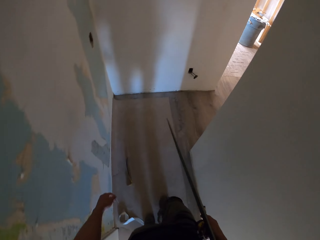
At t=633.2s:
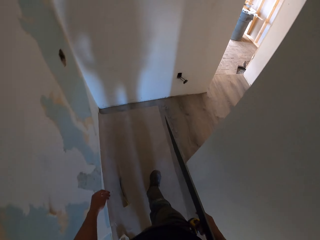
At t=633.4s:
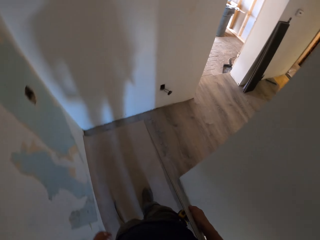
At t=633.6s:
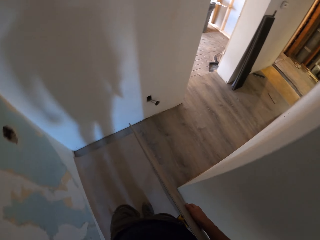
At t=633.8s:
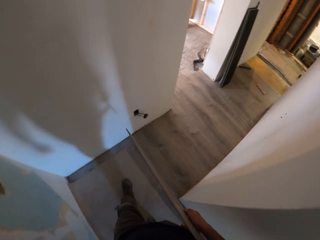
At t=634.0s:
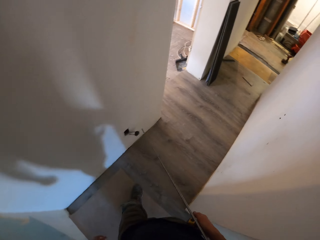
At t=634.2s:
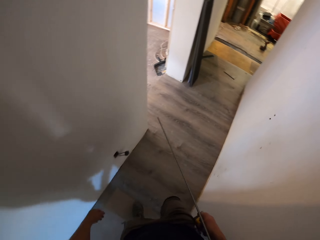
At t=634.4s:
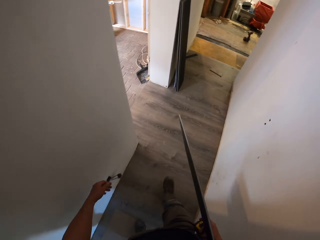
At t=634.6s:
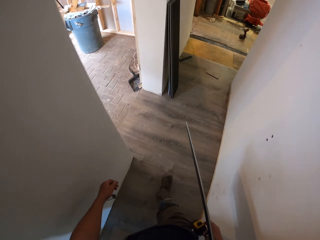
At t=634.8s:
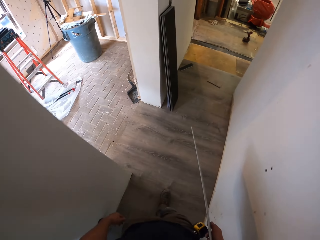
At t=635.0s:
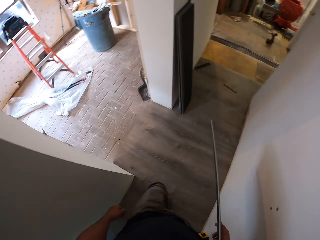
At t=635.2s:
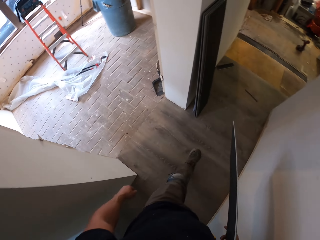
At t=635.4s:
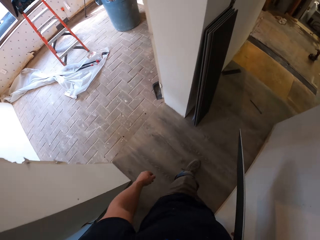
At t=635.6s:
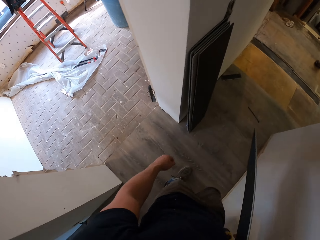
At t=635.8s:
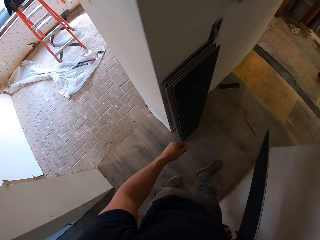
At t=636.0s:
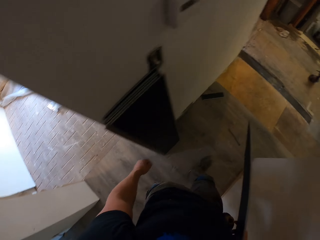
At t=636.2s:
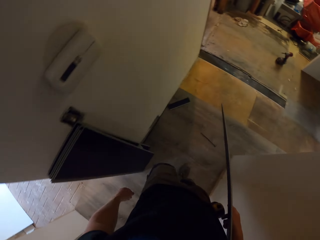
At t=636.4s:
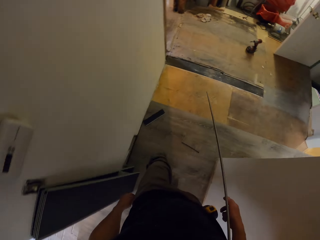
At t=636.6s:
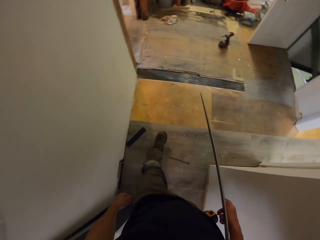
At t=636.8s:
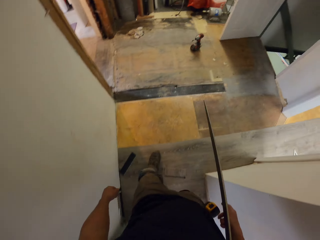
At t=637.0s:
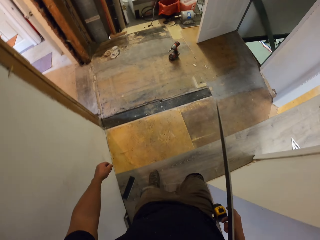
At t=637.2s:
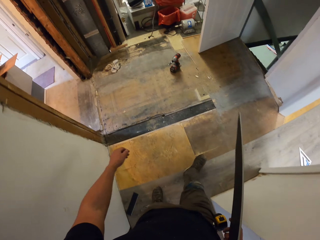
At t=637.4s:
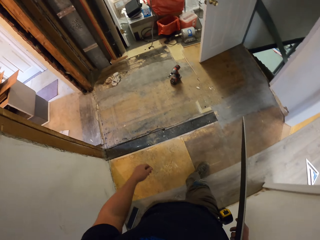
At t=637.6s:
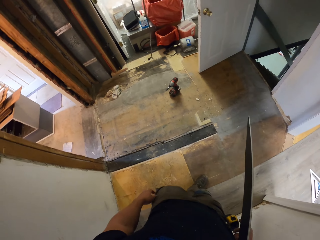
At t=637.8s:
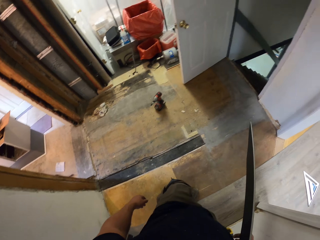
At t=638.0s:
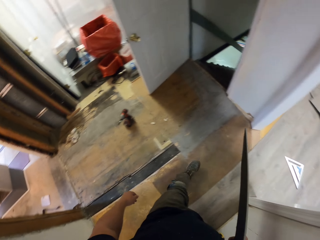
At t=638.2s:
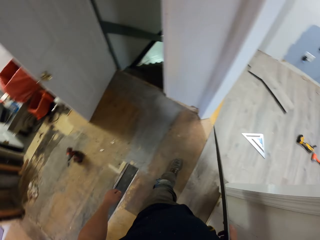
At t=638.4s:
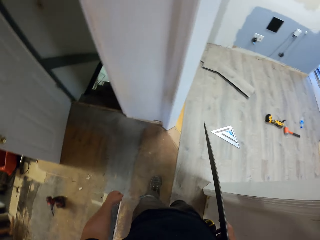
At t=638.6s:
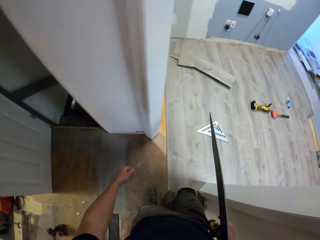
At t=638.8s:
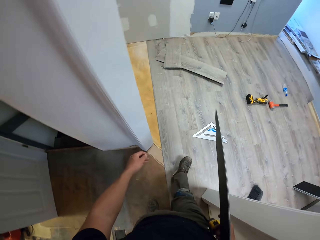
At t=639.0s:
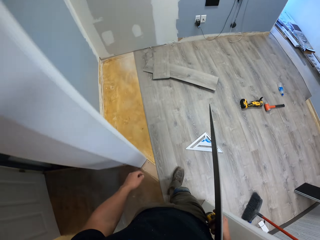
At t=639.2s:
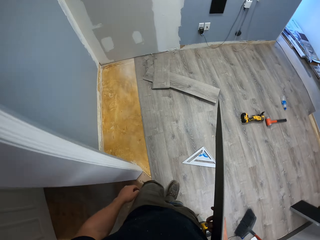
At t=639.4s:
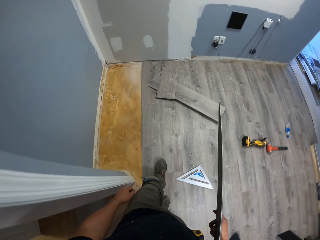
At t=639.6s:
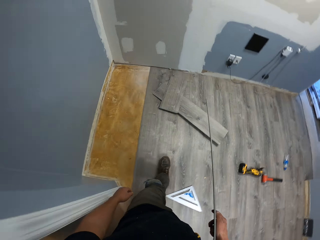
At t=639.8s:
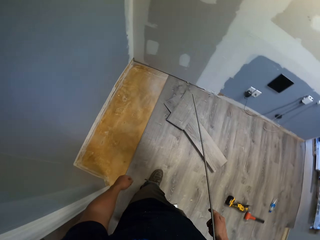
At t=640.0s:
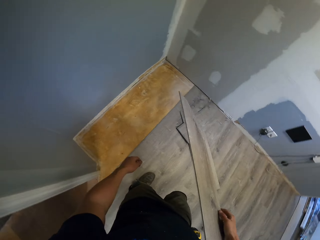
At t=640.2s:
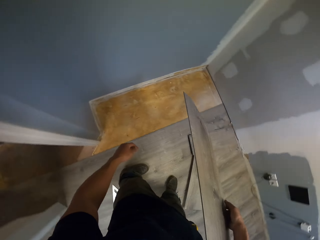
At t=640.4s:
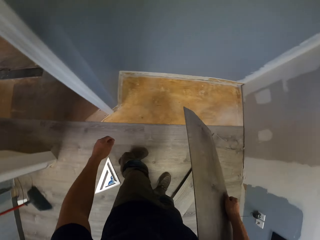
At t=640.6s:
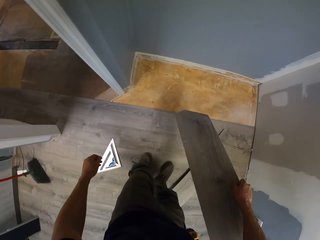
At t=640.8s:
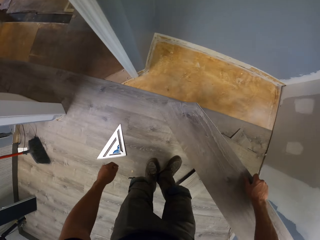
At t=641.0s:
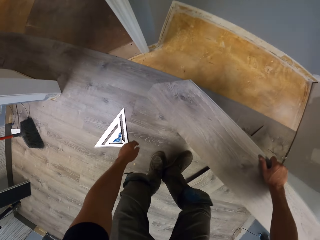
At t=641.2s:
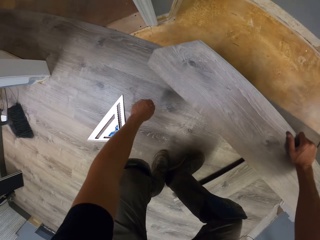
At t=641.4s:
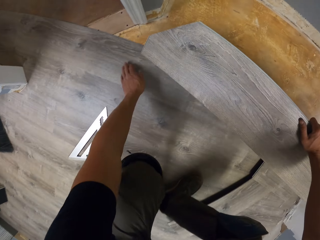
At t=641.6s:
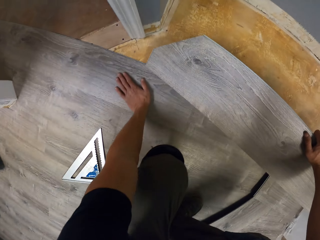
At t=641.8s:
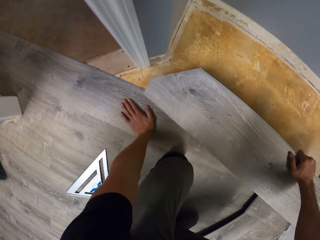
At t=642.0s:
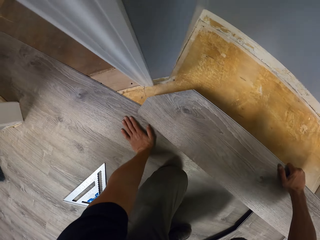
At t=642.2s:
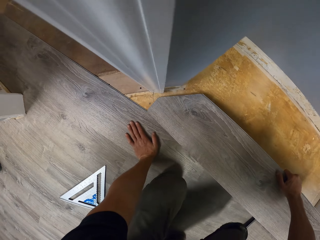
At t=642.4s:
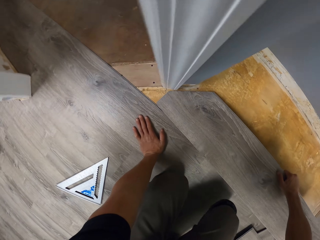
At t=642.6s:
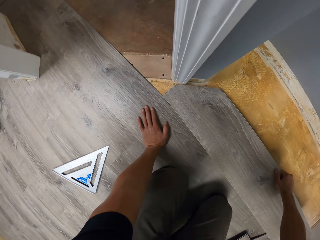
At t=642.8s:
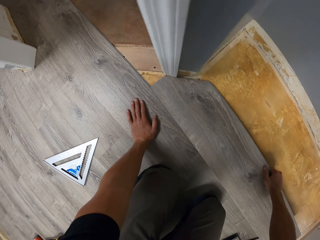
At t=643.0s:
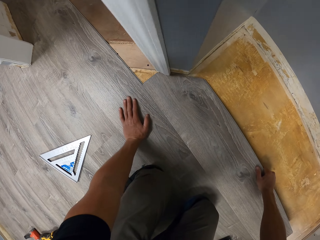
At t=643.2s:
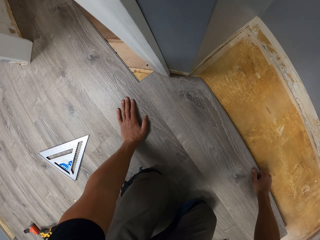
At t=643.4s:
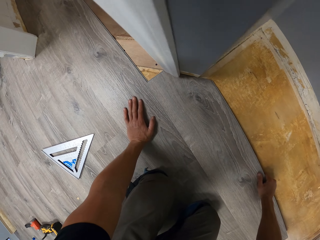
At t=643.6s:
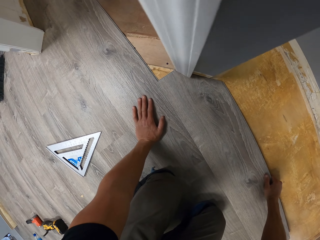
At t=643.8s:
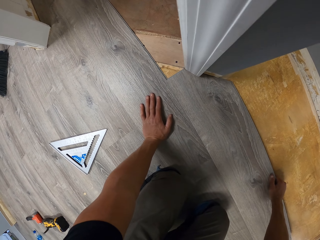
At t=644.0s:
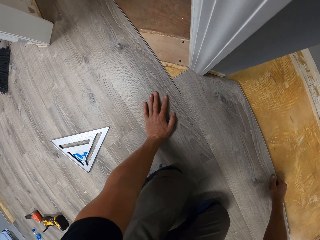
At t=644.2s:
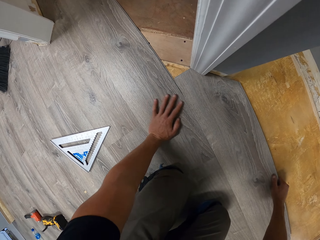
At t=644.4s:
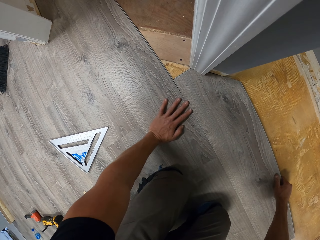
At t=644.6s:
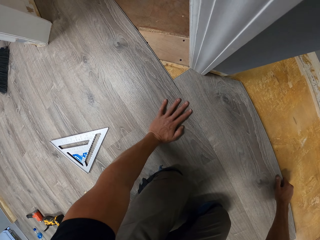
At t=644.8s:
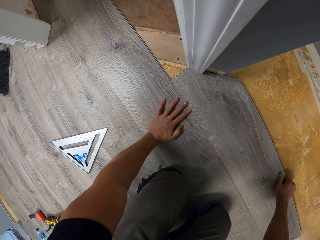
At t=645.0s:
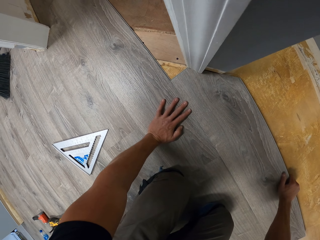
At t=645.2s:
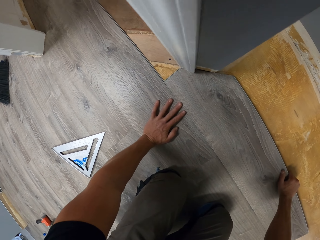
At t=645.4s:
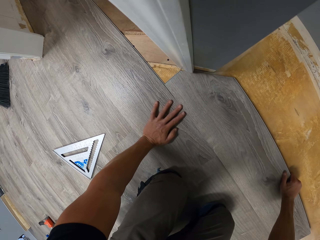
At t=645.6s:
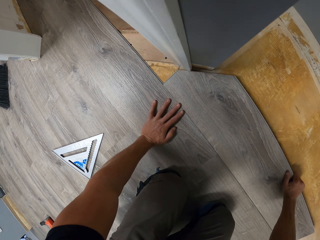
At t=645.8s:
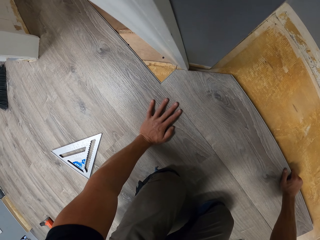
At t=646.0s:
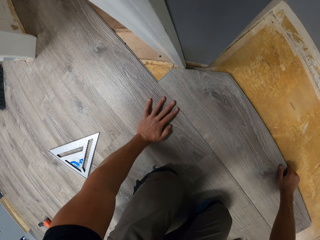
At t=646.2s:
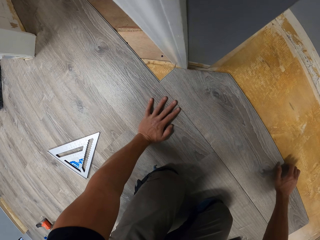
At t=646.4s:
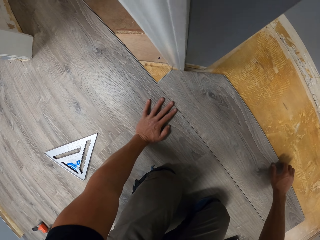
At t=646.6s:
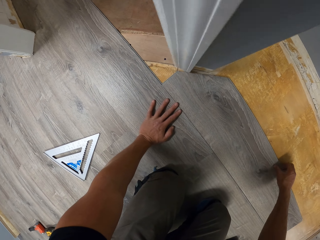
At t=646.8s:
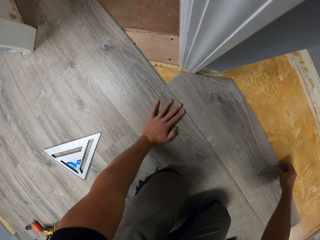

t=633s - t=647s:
The camera wearer swings both hands. They lean the left hand on the floor. They swing the right hand. They fit the wood tile on the floor.

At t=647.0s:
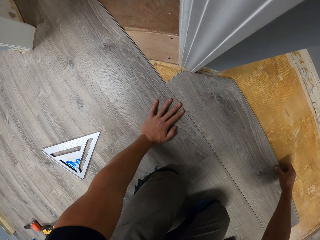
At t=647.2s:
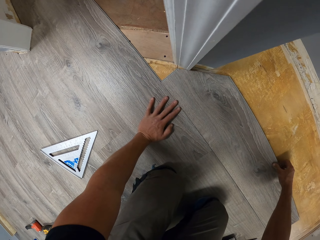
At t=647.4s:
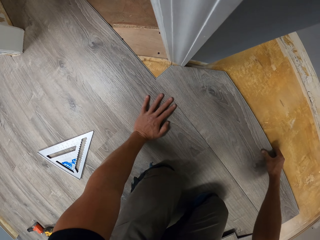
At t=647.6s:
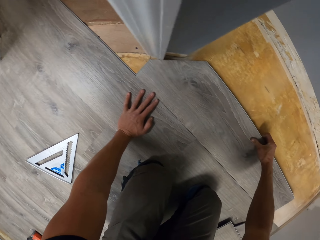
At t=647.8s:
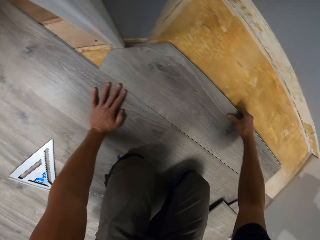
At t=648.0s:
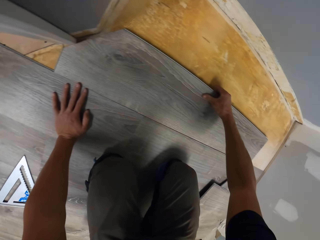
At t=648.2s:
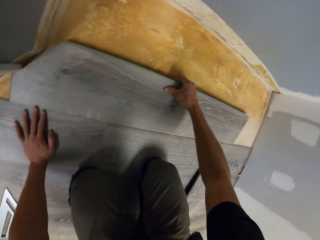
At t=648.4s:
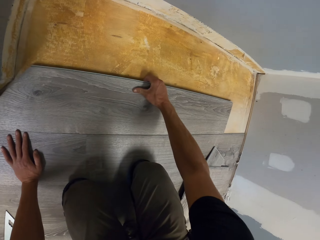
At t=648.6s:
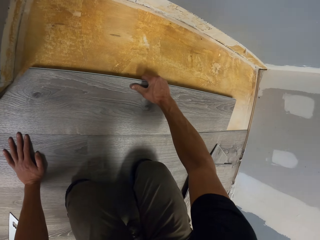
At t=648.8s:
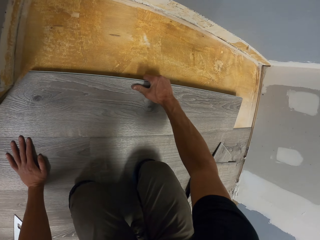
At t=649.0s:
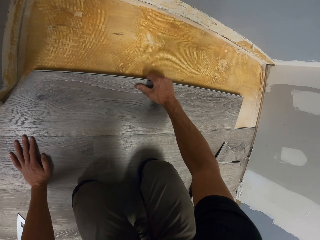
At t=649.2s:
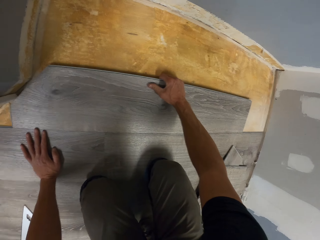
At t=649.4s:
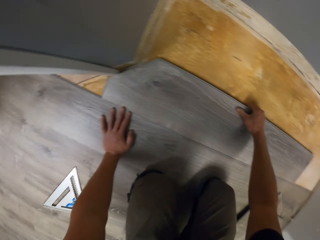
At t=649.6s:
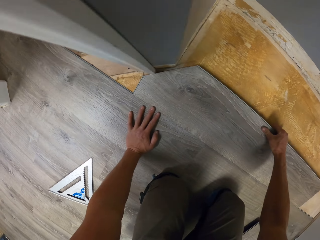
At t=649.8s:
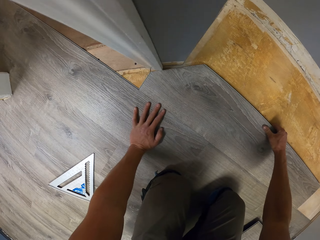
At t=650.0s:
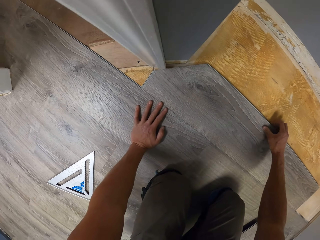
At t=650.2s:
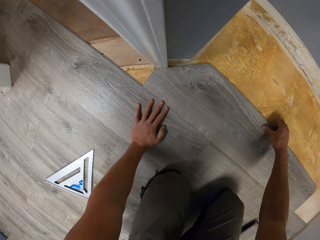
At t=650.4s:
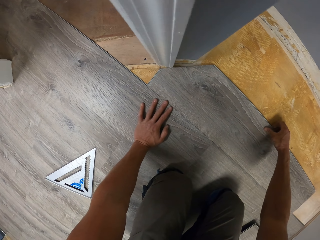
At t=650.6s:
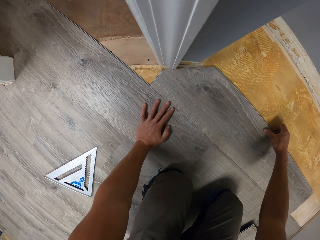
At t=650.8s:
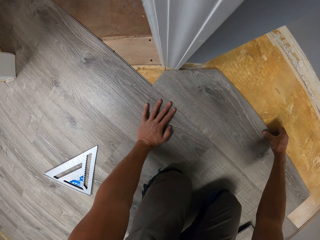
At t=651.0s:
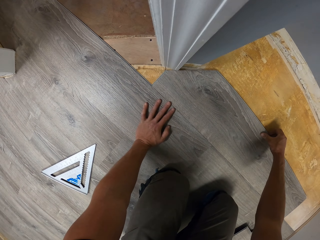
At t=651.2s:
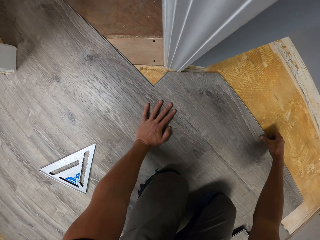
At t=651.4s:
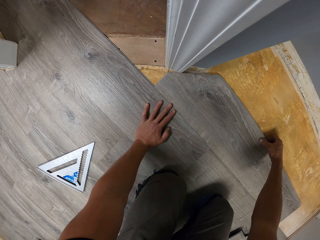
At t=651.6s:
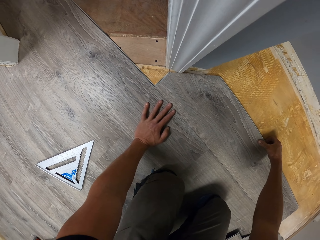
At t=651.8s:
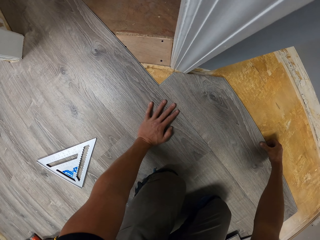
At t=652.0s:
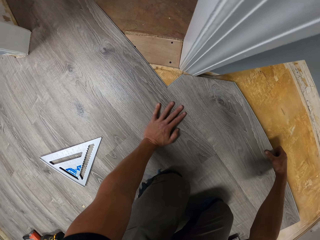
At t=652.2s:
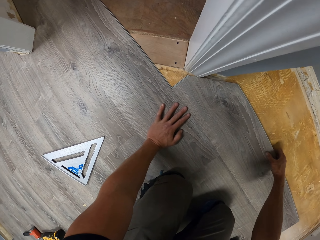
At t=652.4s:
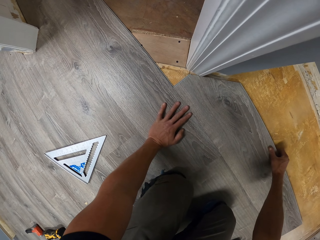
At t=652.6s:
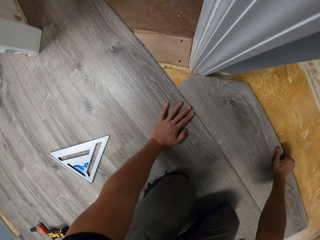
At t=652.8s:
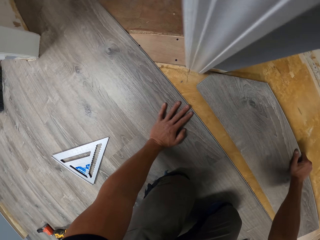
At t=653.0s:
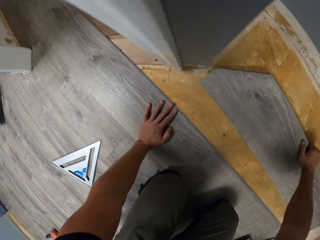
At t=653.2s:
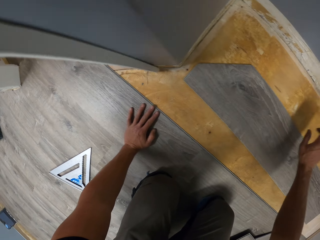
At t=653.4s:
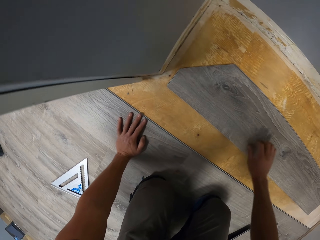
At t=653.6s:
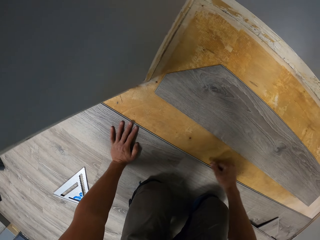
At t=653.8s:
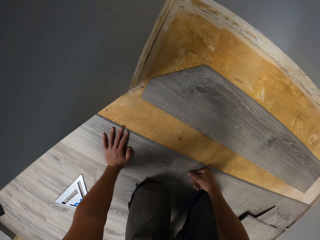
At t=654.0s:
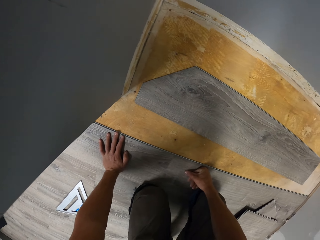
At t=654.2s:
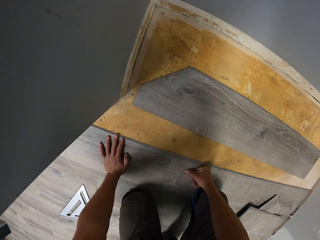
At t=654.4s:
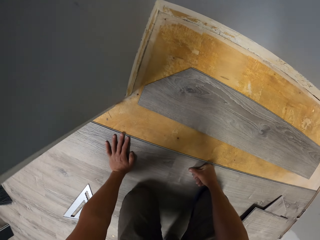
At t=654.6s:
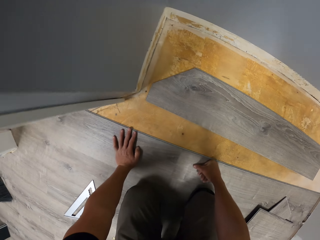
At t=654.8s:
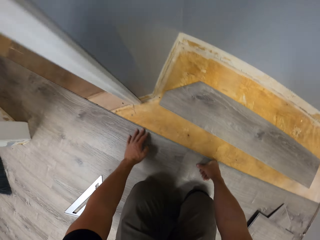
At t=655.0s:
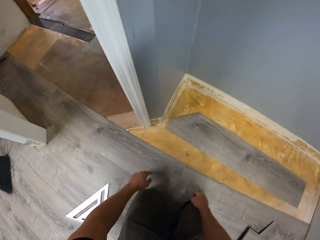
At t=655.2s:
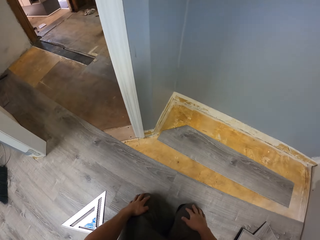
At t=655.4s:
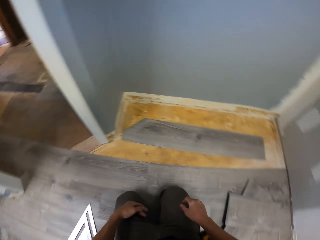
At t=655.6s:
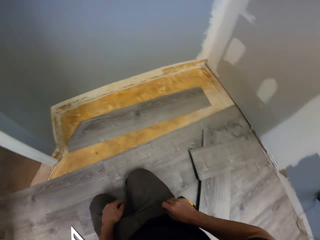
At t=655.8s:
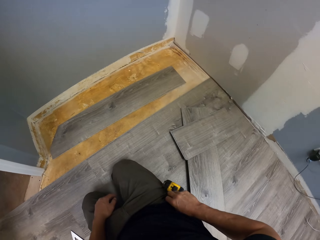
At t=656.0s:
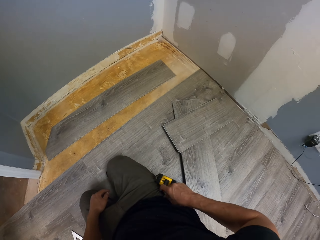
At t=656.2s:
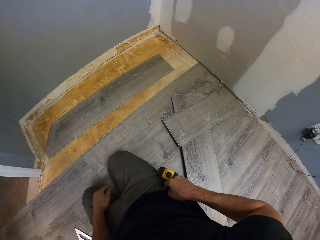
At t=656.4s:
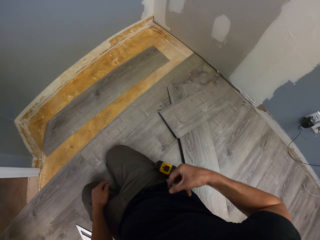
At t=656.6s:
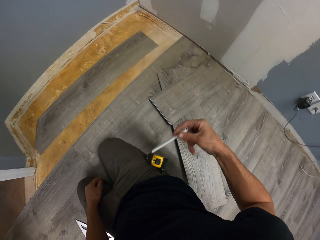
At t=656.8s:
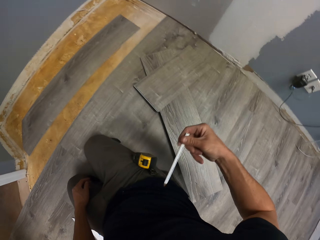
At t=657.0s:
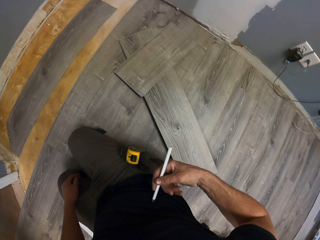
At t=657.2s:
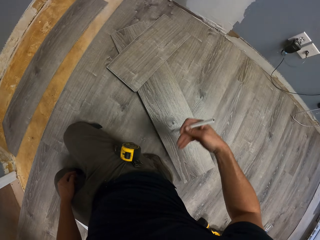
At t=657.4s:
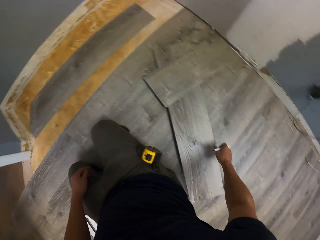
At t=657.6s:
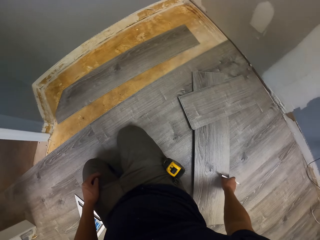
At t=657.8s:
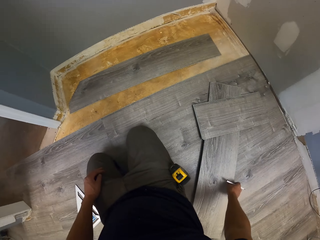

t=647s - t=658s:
The camera wearer pulls the tile with the right hand. They swing the right hand. They swing both hands. They remove a pencil from the pocket. They swing the right hand.
